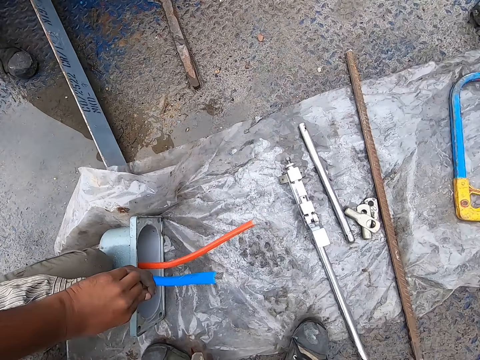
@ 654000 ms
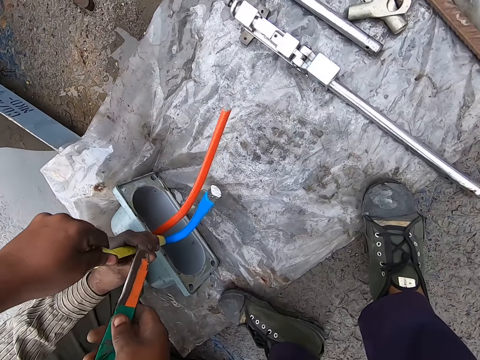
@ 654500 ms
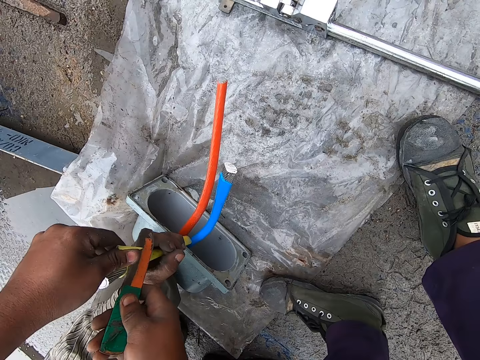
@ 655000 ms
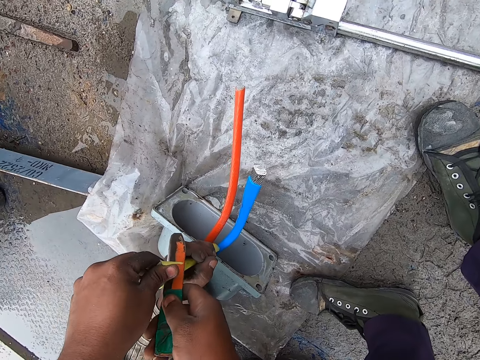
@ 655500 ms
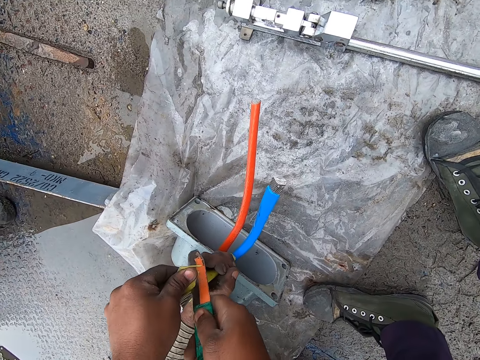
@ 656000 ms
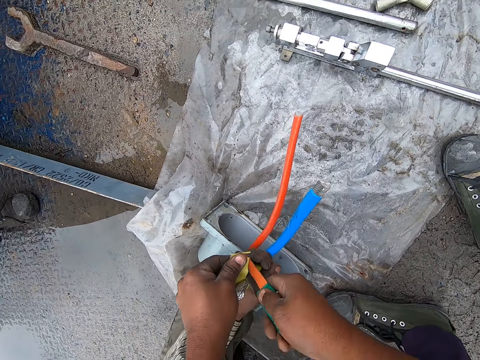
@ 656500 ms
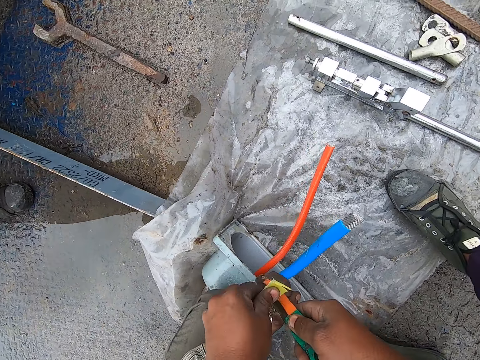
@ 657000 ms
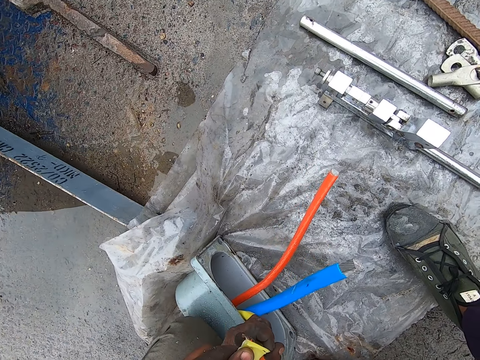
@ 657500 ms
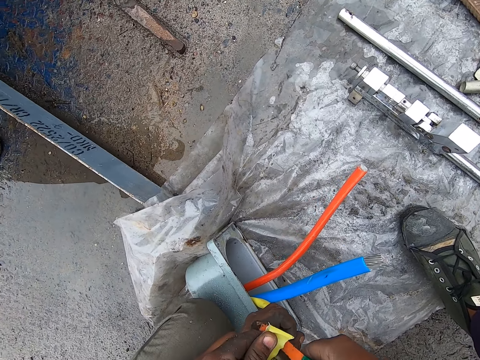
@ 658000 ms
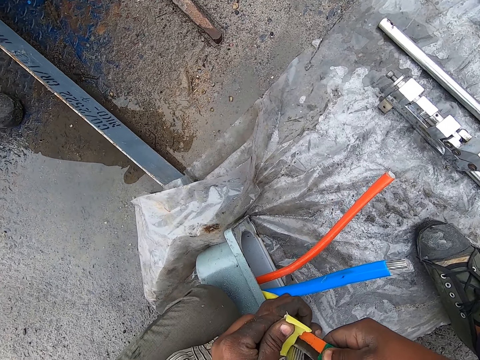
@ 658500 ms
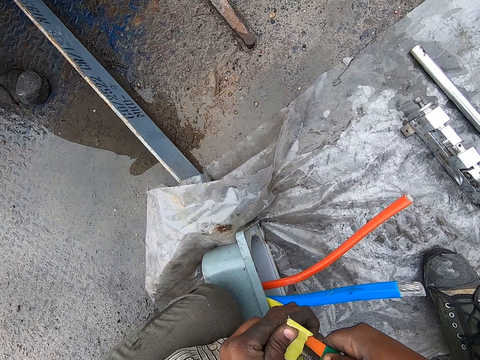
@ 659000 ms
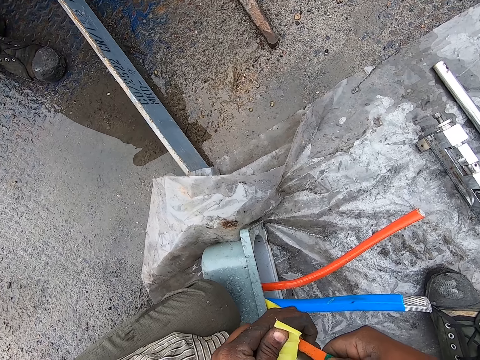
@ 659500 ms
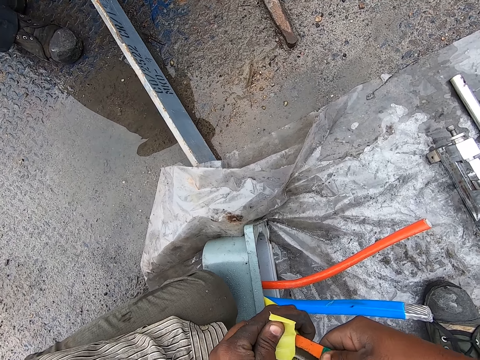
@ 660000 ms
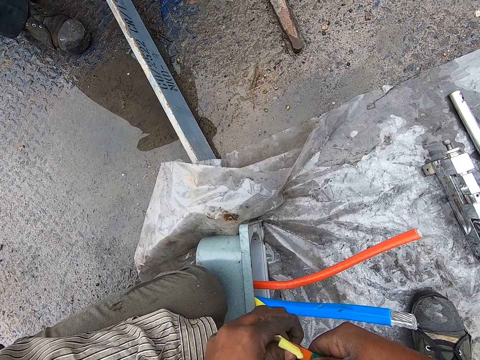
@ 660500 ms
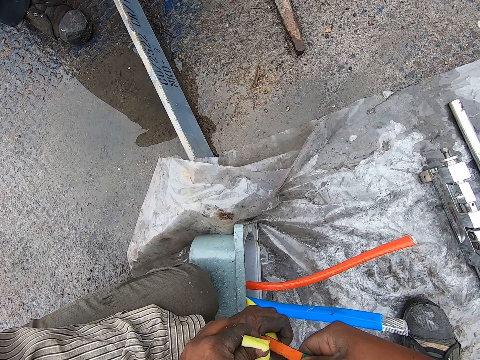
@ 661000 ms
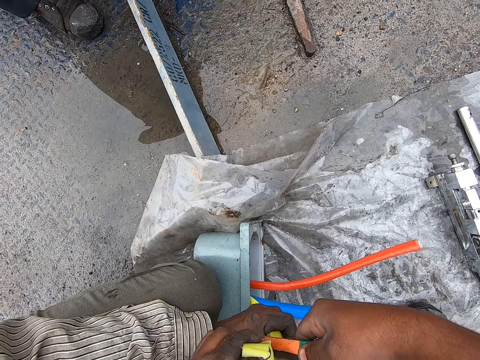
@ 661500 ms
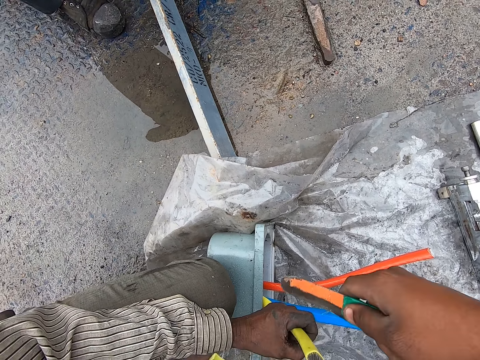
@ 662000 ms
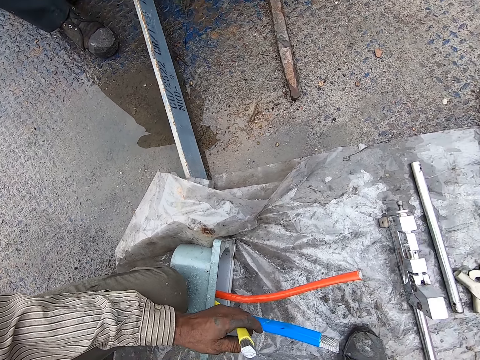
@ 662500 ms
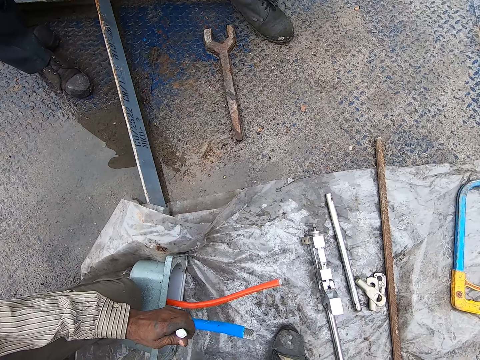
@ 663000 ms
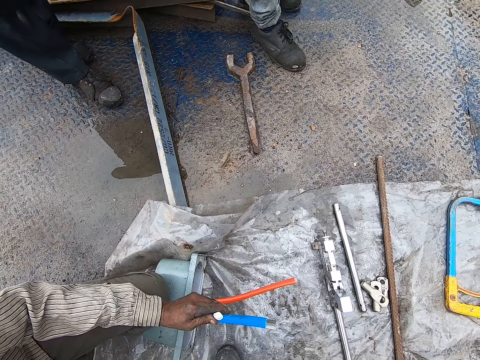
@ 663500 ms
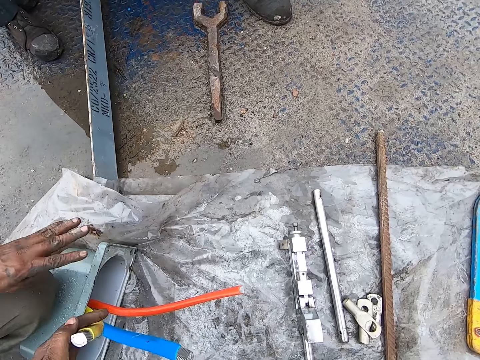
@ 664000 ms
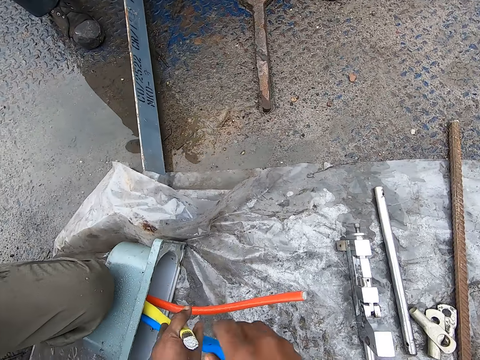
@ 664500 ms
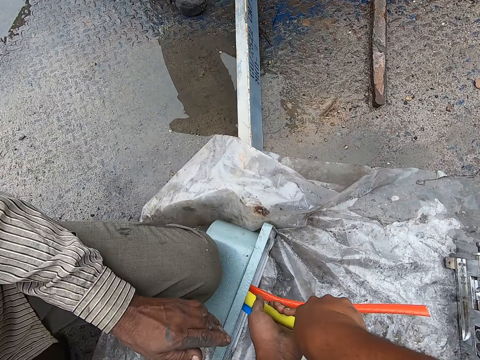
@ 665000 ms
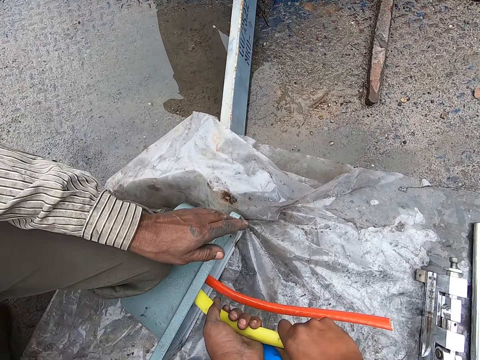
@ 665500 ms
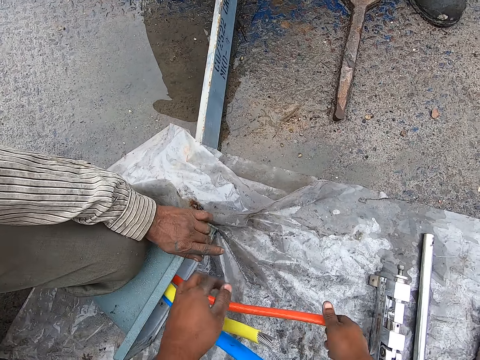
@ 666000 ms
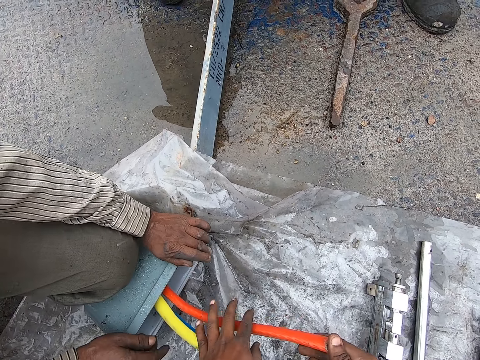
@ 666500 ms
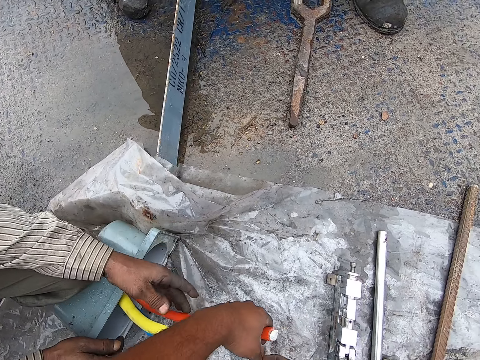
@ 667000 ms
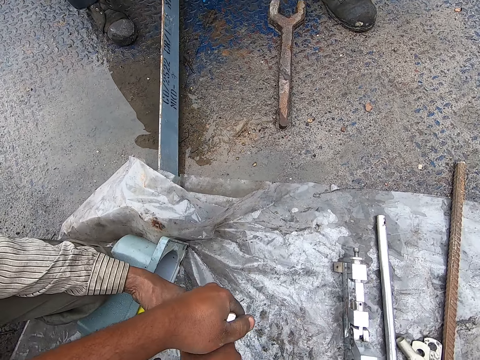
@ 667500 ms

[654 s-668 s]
A man holds the wire cable with his left hand. The camera wearer cuts the cable with a wire cutter knife. He pulls the cable and bends the wire cable with his hands.

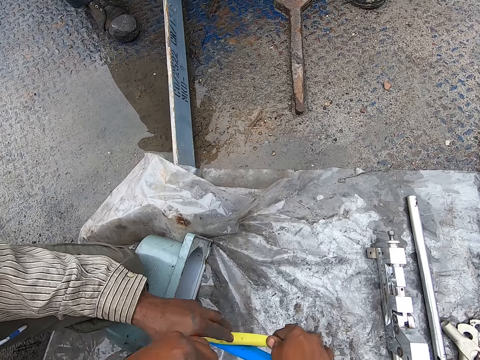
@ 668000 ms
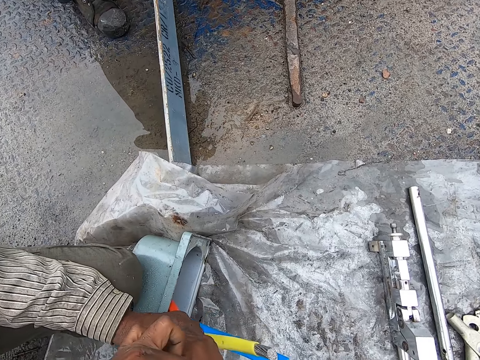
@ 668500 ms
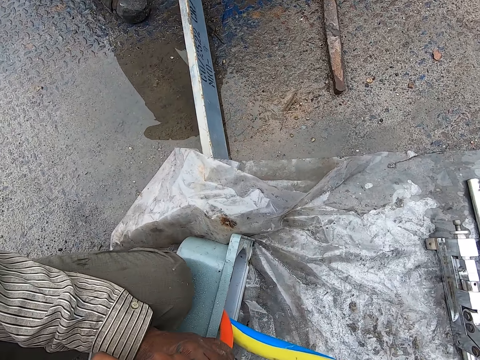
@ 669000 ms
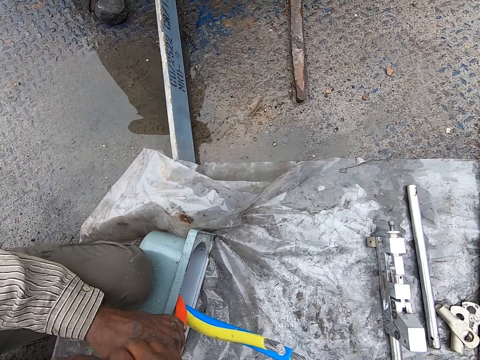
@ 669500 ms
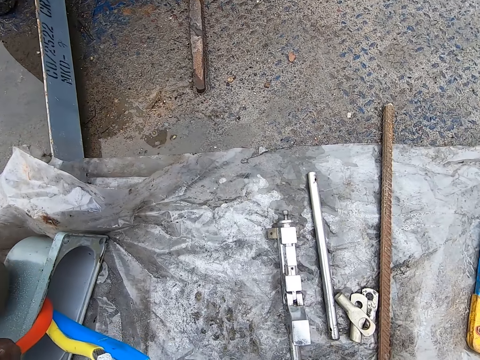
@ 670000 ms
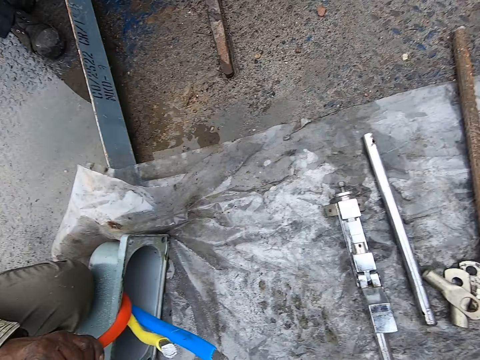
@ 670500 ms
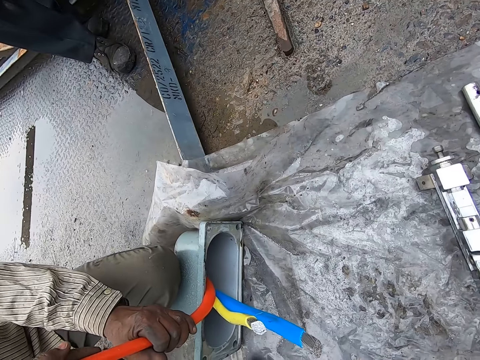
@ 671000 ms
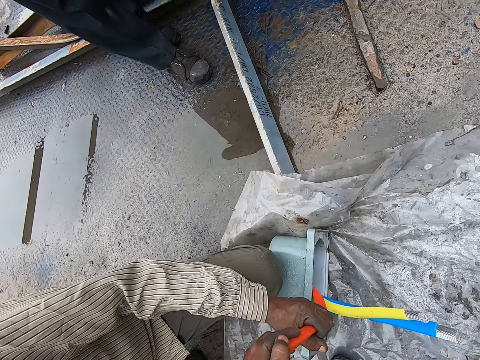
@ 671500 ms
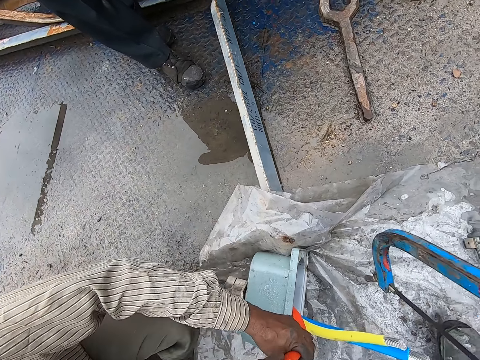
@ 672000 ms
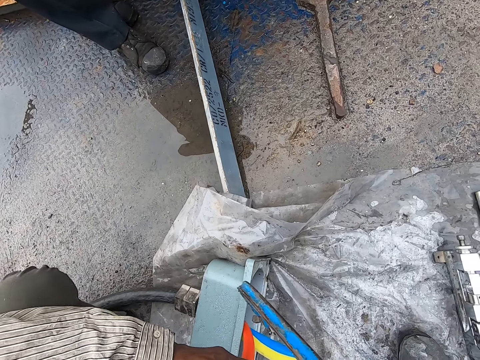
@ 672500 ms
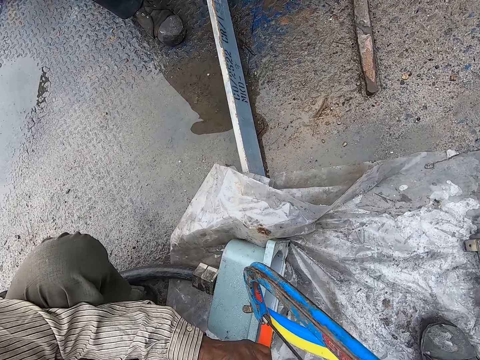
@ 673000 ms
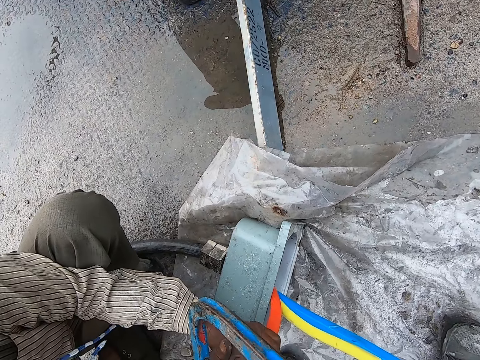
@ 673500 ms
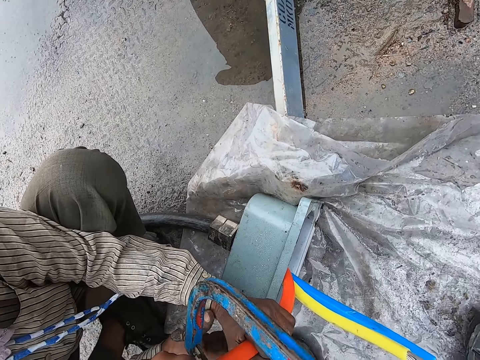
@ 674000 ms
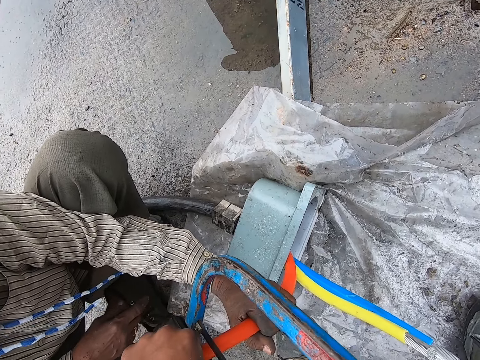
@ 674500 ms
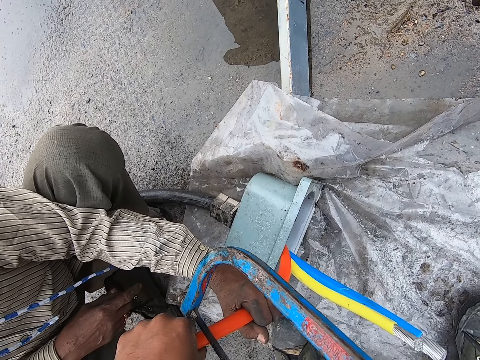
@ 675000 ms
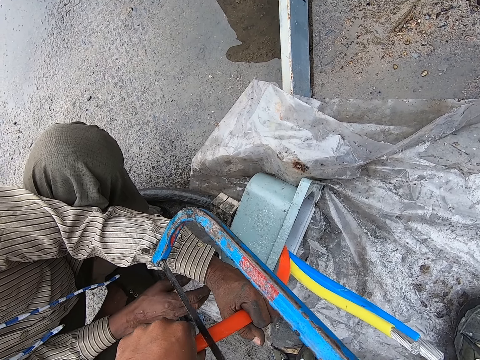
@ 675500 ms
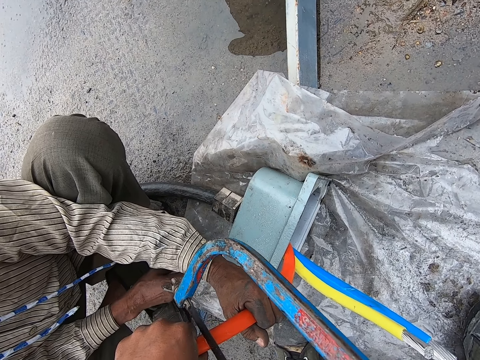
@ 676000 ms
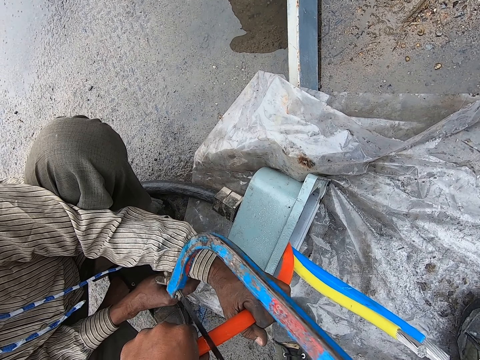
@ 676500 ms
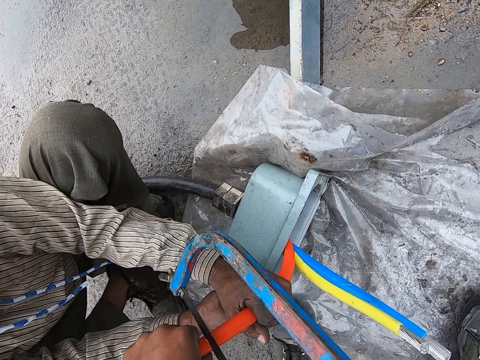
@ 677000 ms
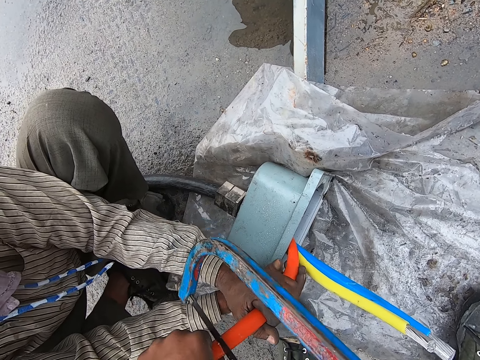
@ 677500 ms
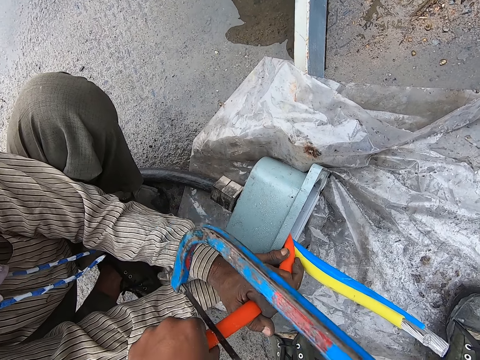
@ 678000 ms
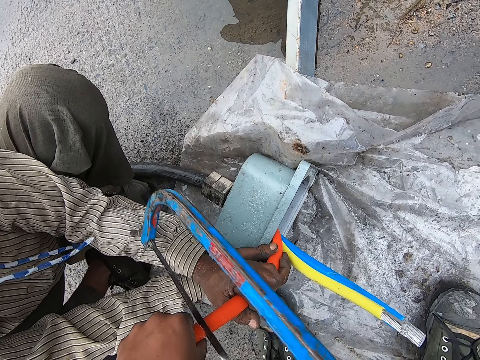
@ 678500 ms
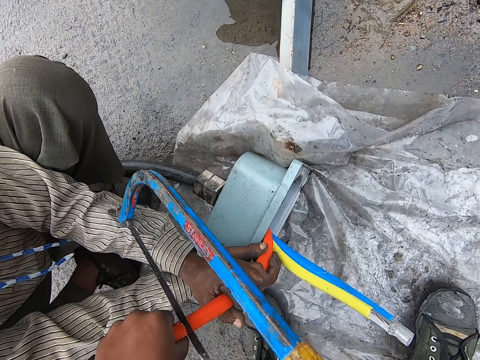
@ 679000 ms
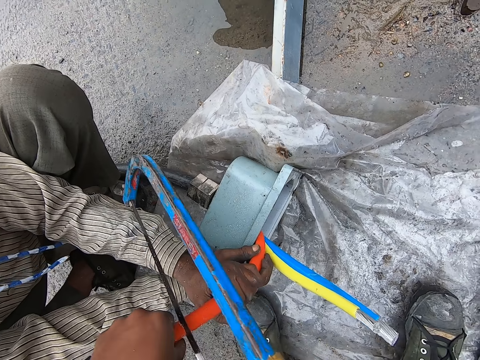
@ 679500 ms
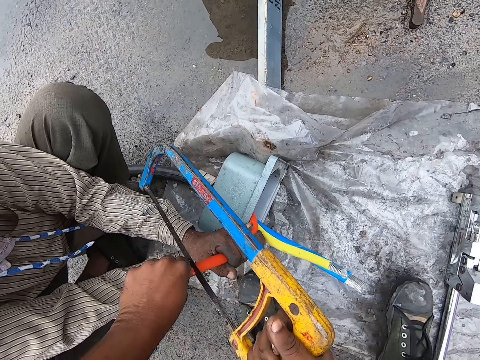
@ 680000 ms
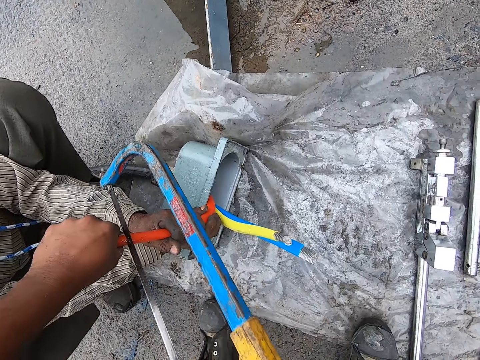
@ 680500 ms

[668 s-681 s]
A man holds the wire cable. The camera wearer looks around. He holds a saw on his right hand and picks up the hacksaw. The man holds the wire cable. The camera wearer cuts the wire cable with the saw.
